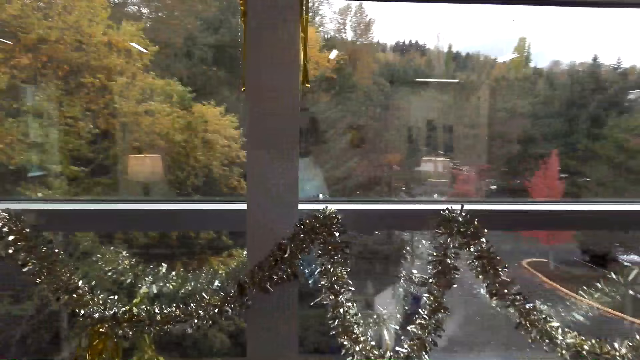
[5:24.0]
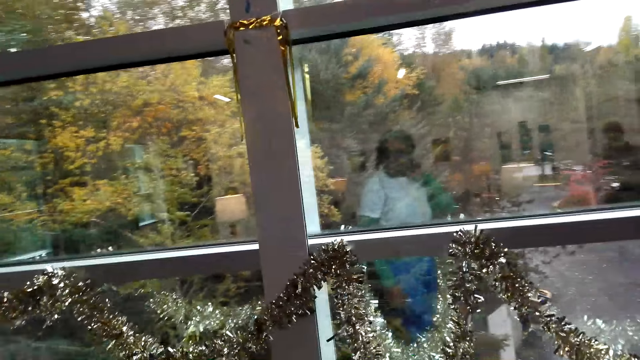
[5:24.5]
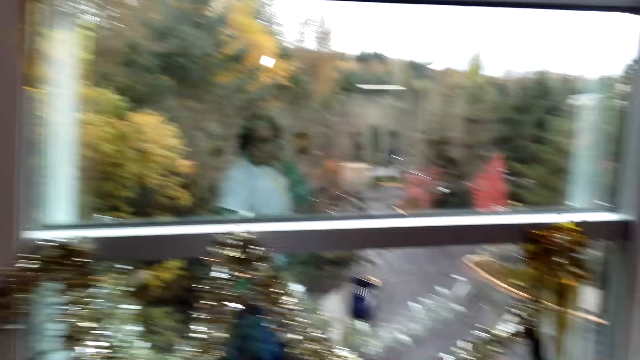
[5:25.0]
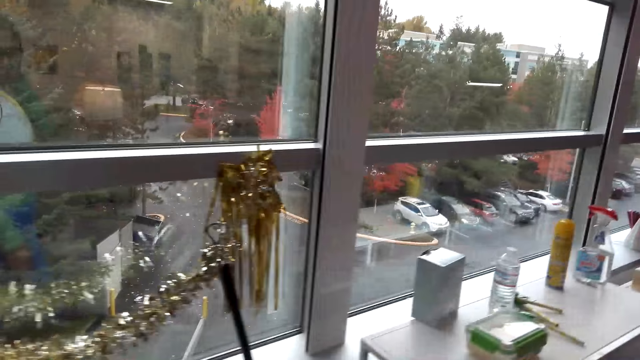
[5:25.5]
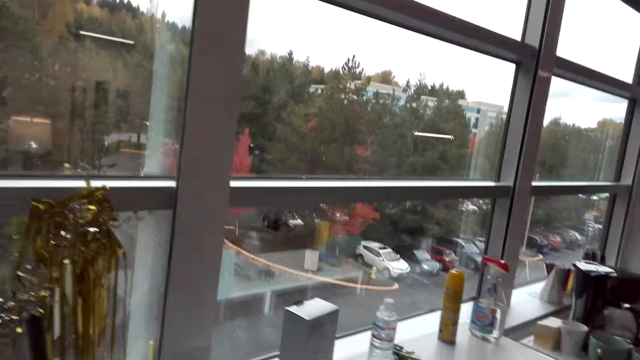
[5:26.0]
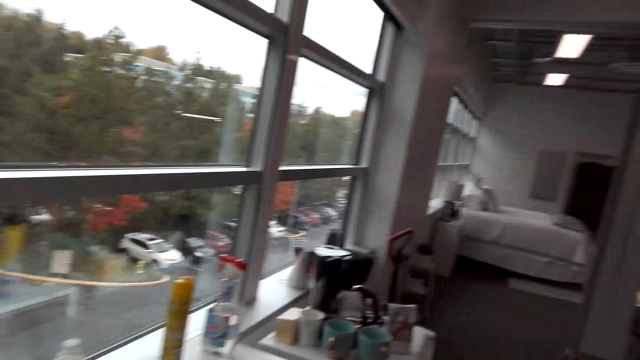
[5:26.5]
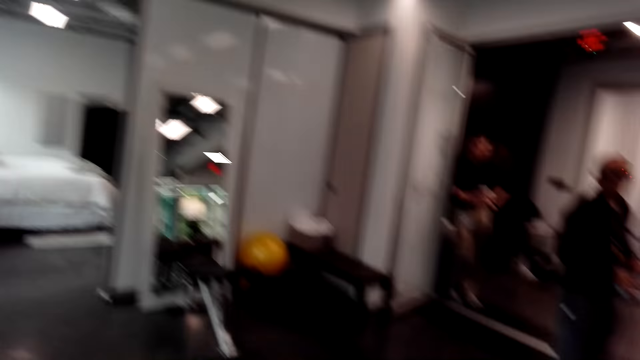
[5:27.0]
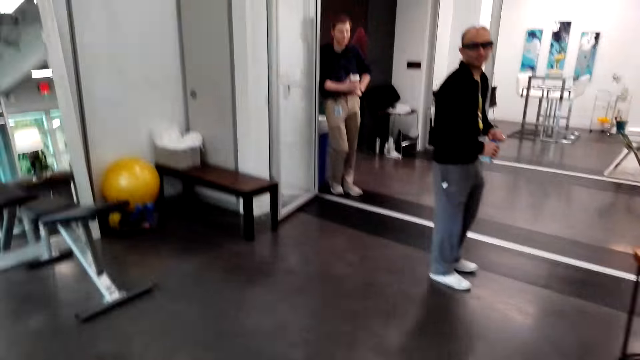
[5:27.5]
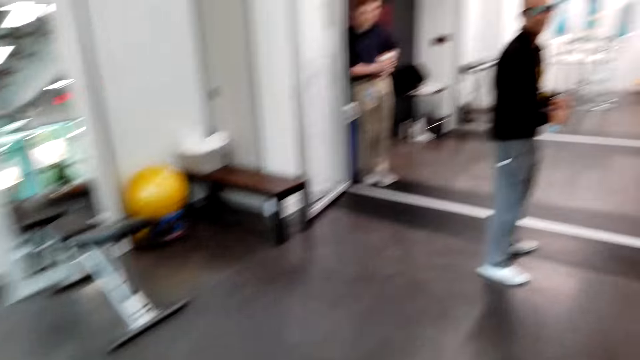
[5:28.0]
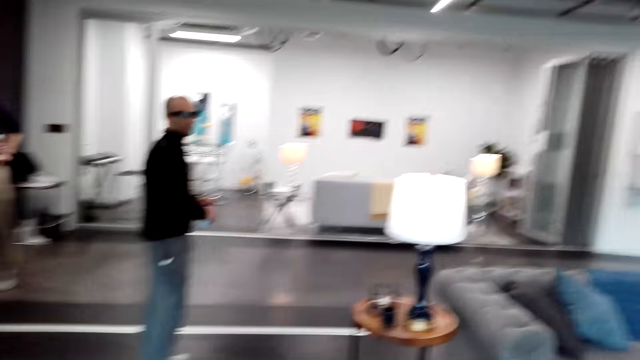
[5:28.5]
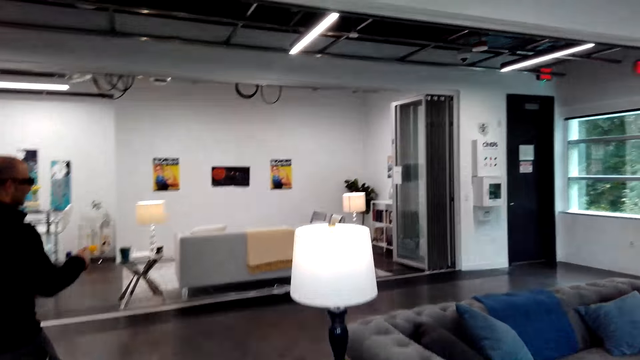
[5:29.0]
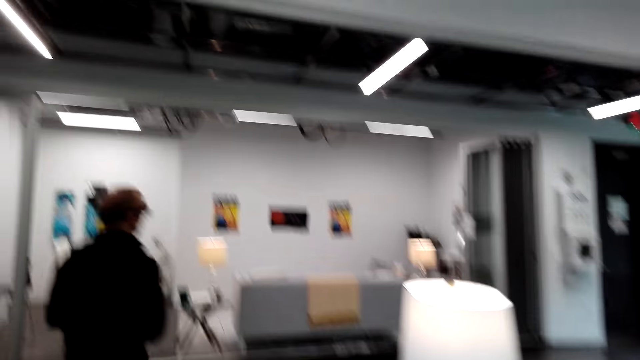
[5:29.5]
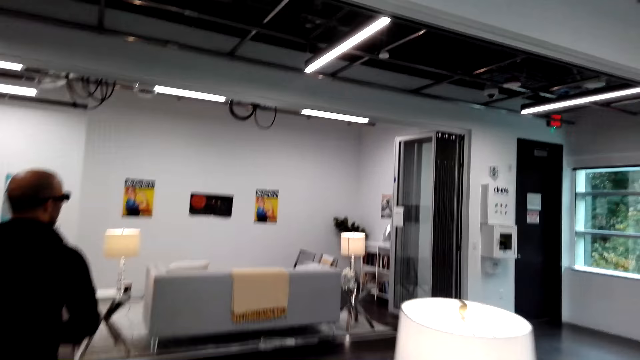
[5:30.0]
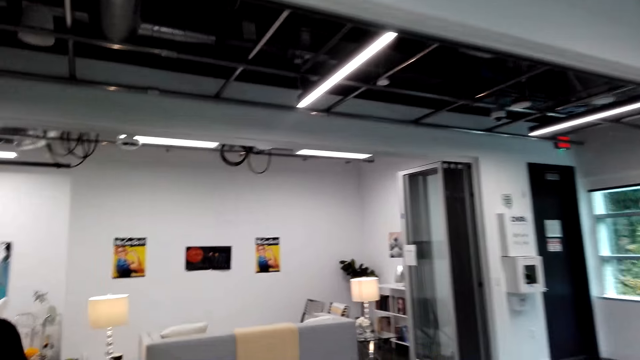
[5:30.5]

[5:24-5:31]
A person holds something on the hand. Another person points at the chair and moves towards the chair.

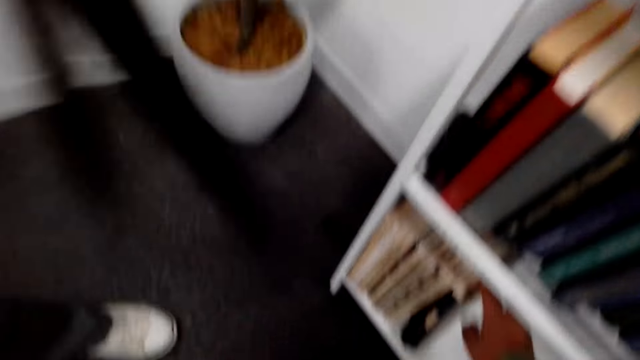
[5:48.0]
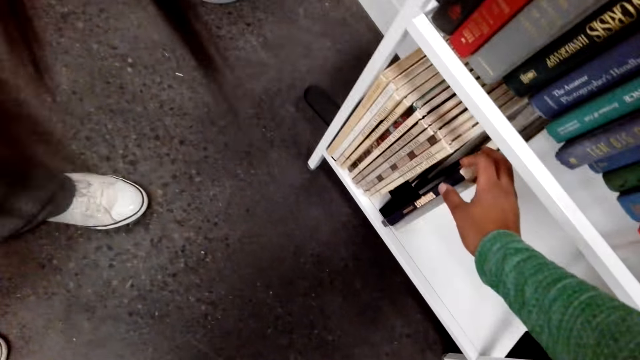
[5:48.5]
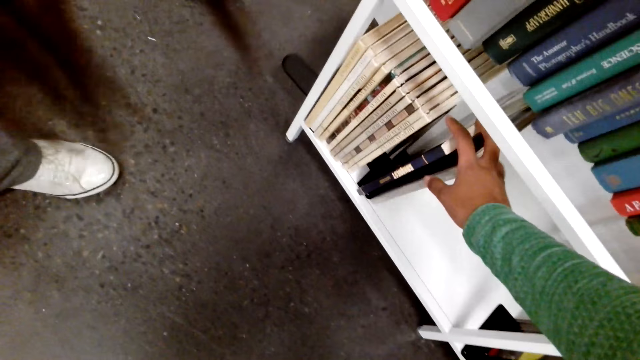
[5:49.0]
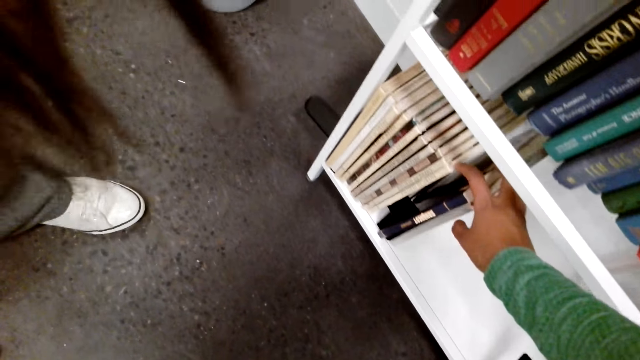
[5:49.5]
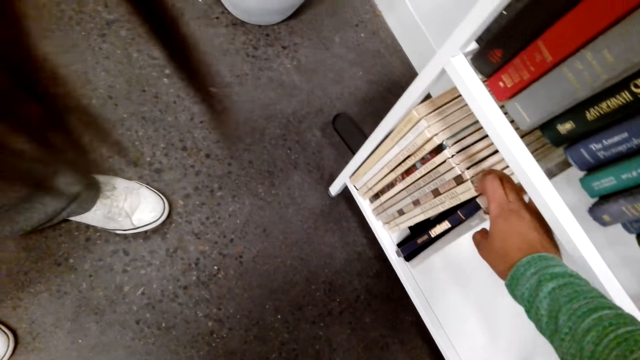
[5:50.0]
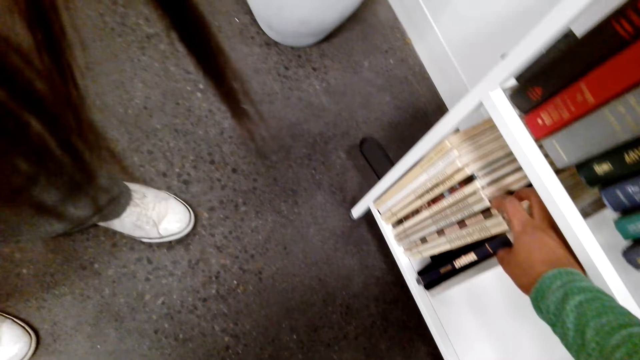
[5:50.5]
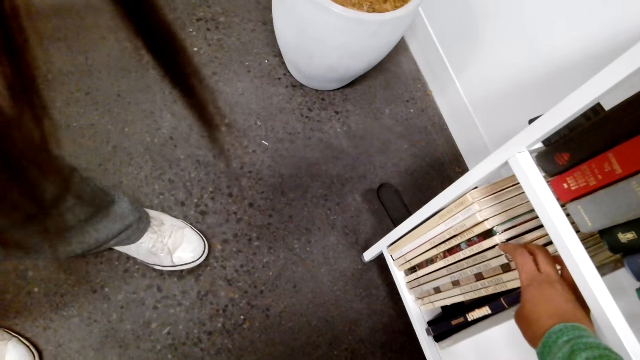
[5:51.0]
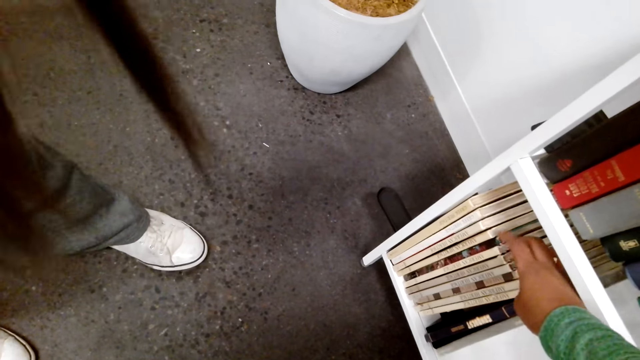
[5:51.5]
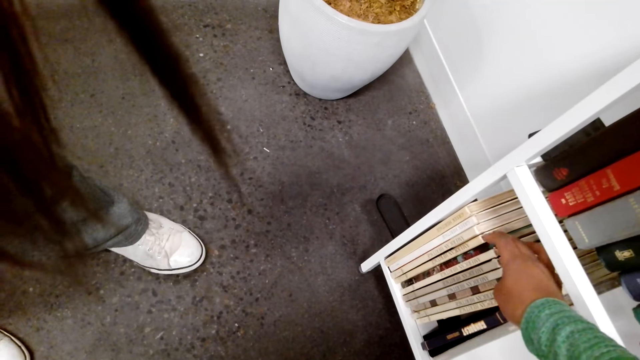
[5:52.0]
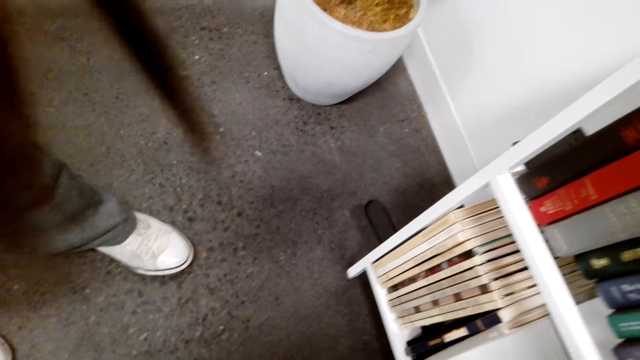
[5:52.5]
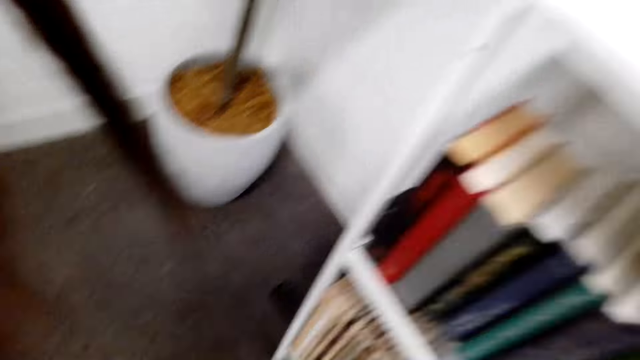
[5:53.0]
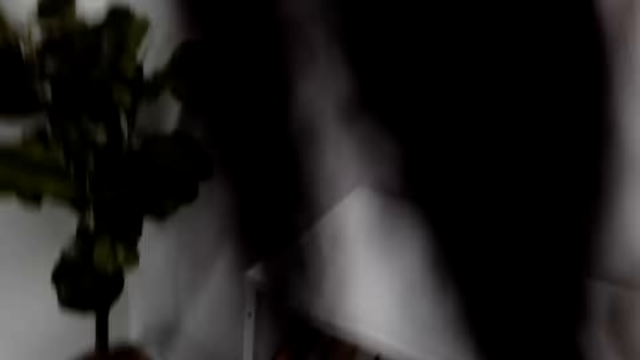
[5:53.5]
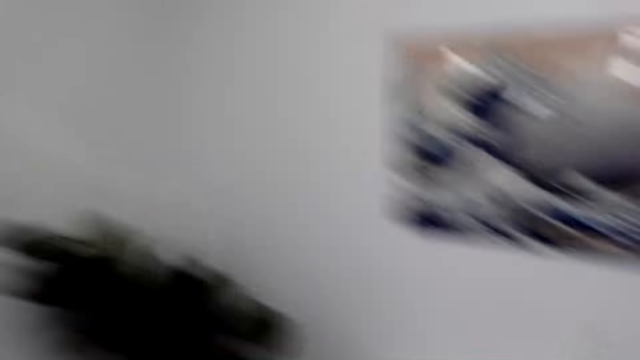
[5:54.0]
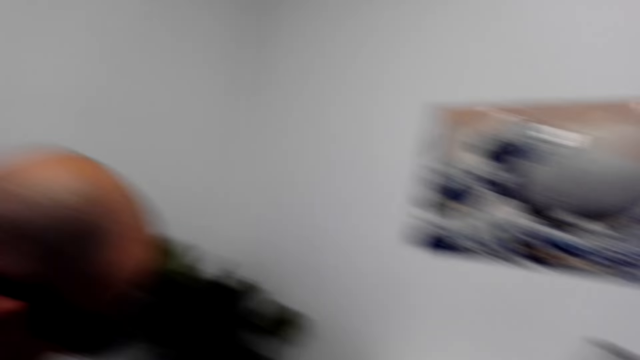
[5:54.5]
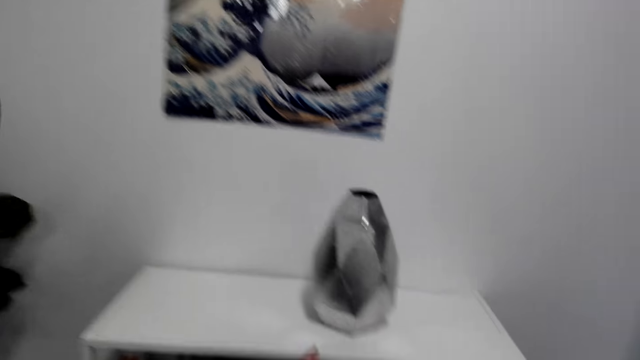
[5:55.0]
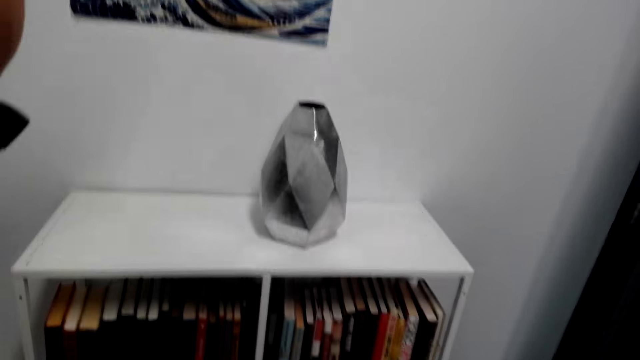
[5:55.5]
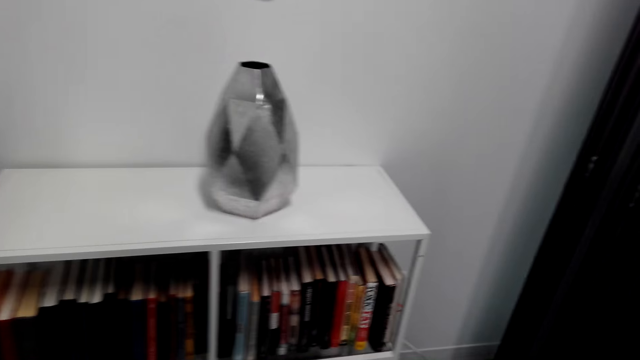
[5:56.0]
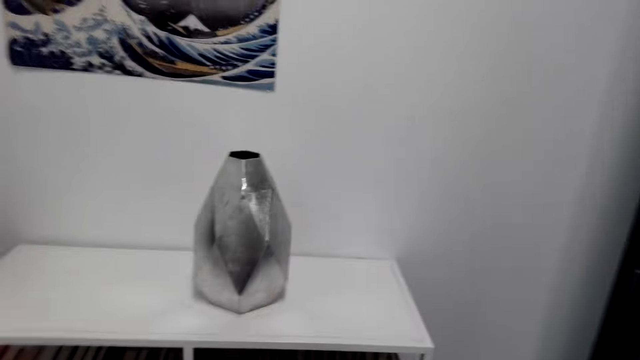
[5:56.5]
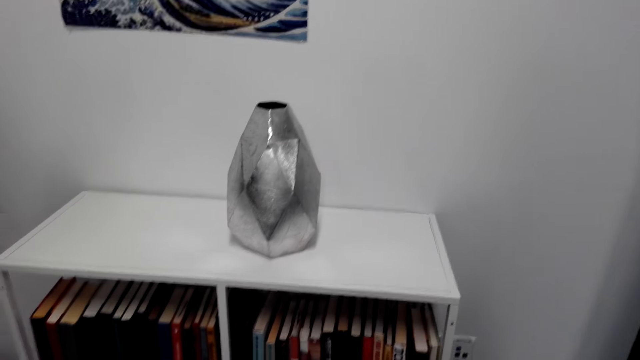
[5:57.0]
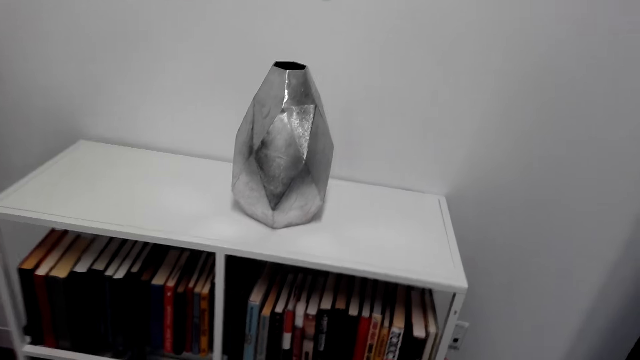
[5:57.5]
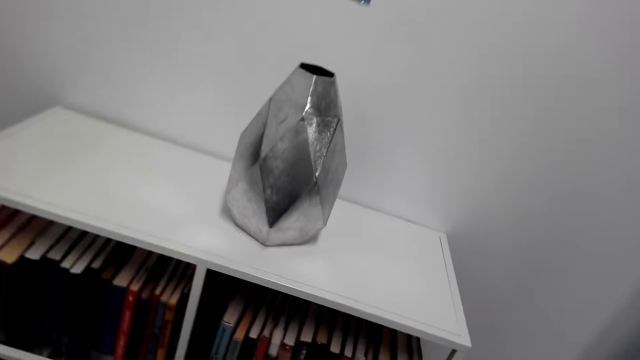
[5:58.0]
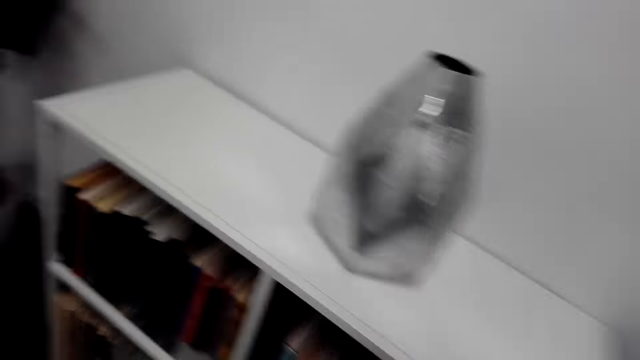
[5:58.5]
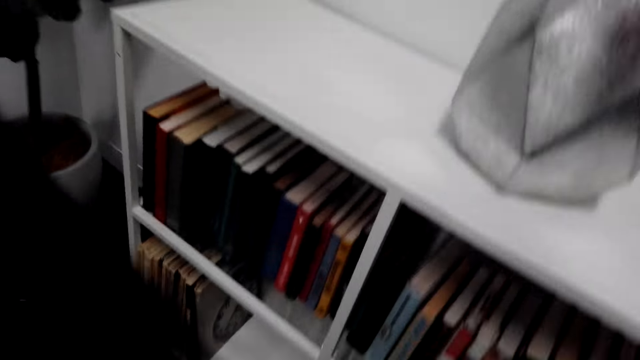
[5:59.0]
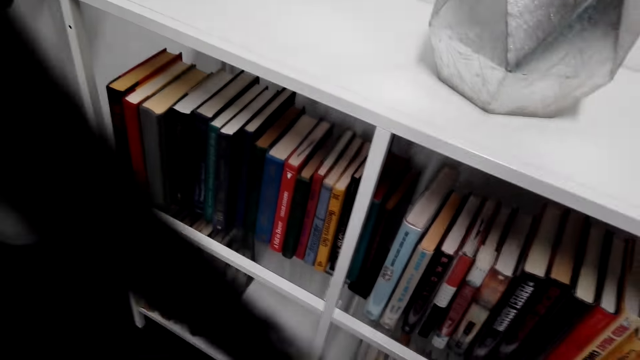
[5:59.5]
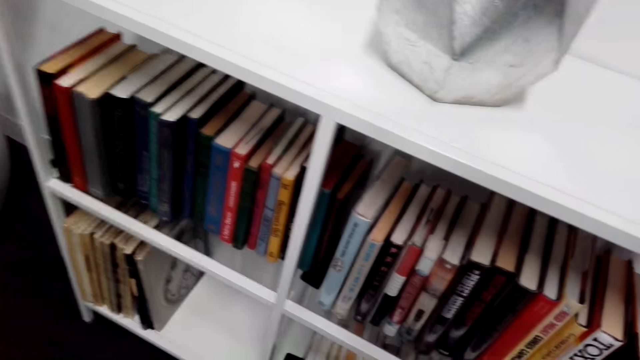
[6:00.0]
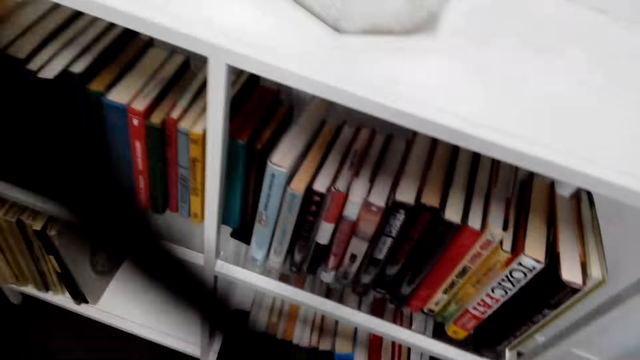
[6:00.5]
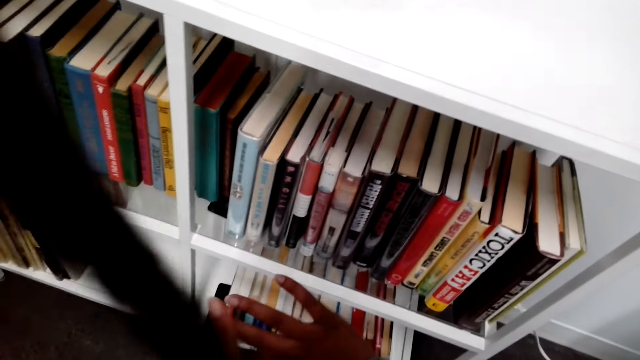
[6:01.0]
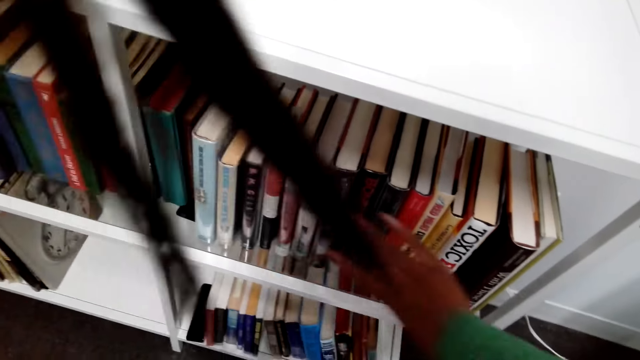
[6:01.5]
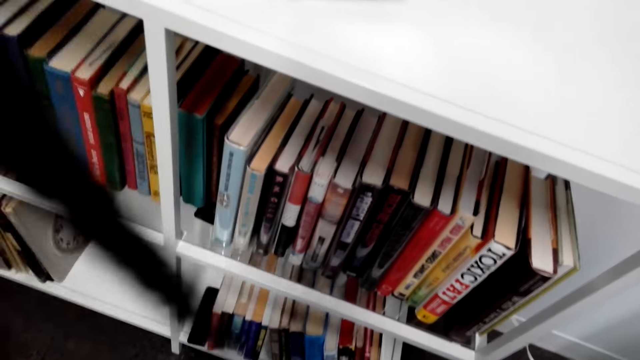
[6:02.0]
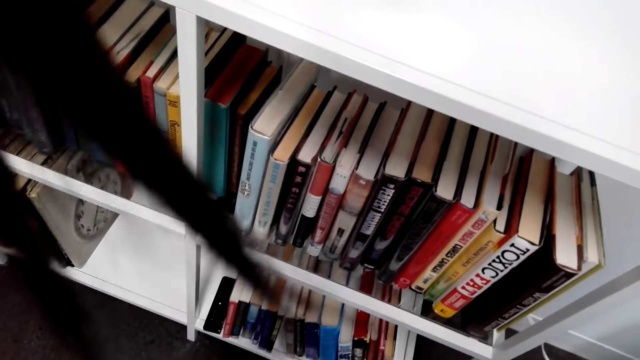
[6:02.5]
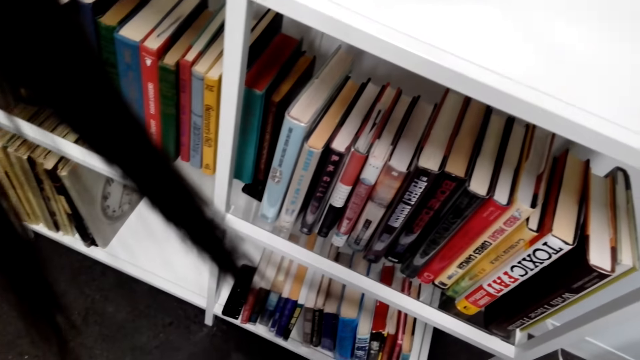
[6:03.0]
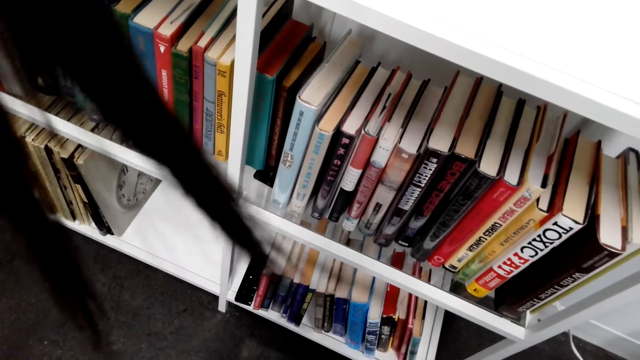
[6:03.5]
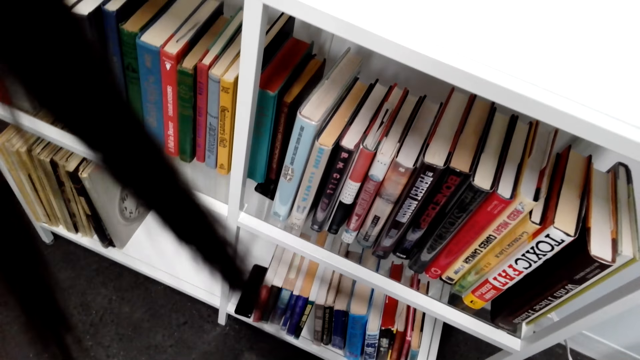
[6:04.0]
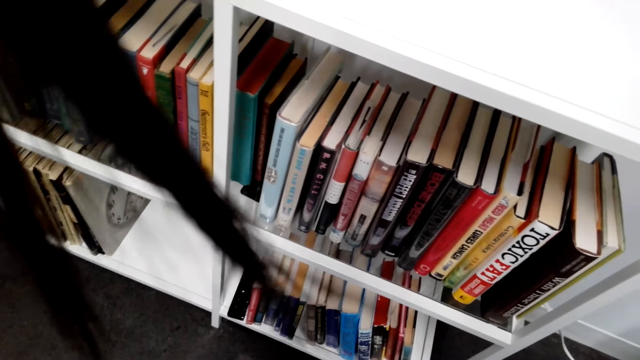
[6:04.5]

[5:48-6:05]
The camera wearer touches the books. They count the books. They remove the hand from the books. They look around. A person stares at the books. The camera wearer touches the books. They point at the books.
